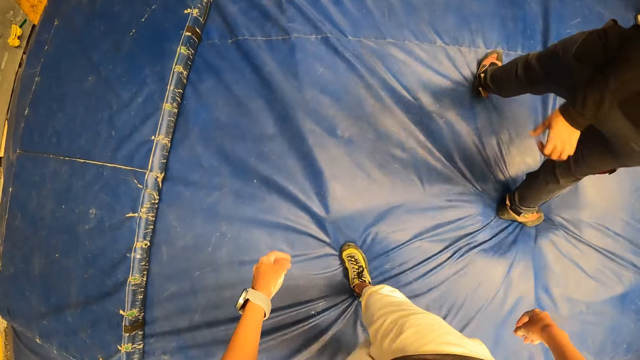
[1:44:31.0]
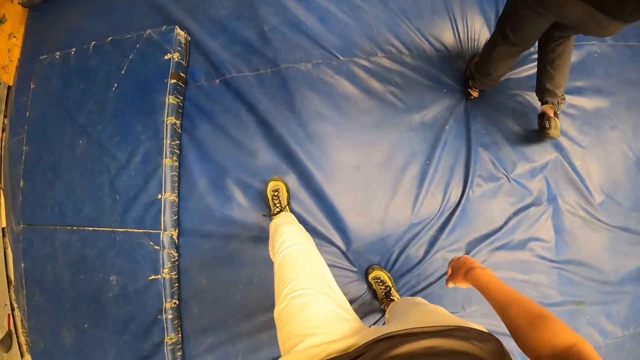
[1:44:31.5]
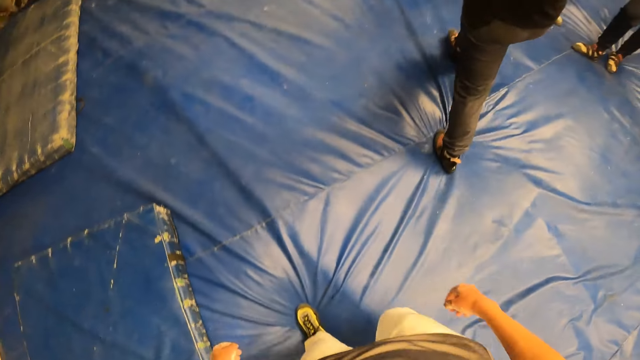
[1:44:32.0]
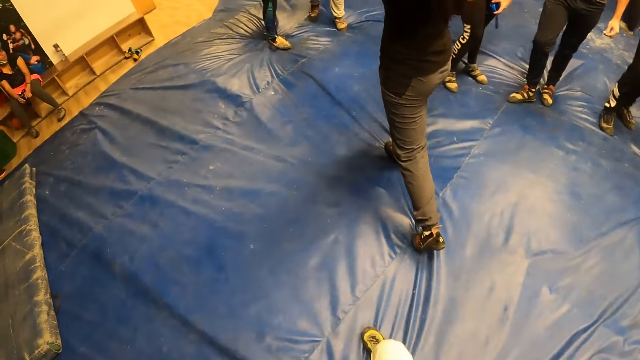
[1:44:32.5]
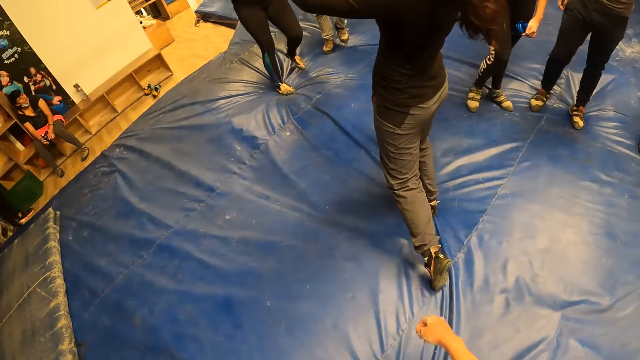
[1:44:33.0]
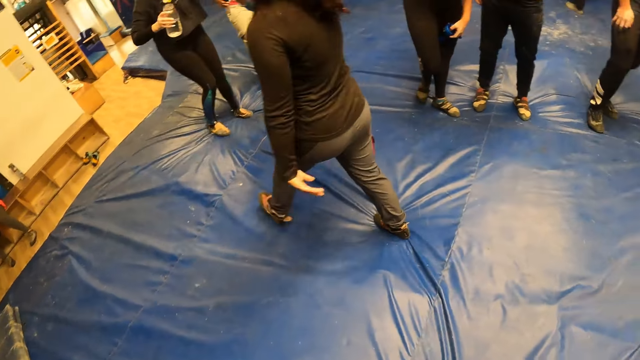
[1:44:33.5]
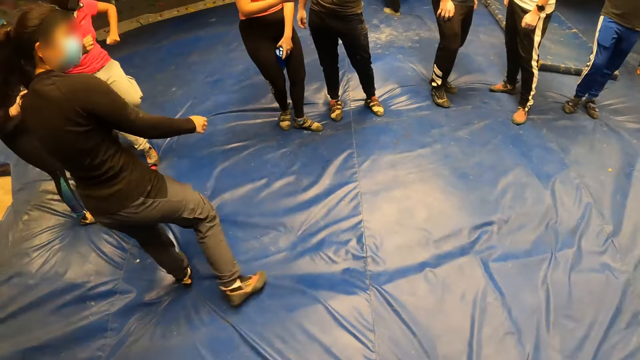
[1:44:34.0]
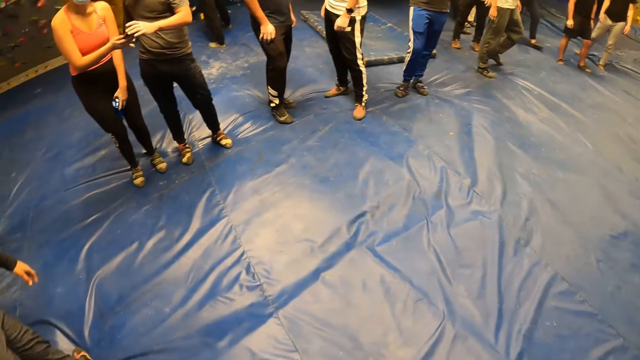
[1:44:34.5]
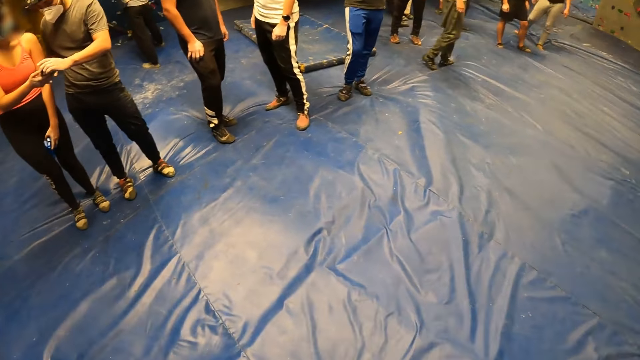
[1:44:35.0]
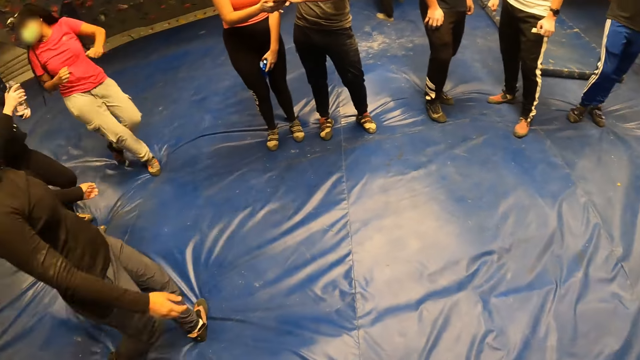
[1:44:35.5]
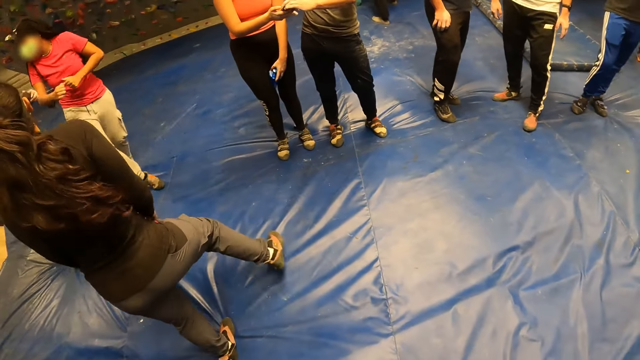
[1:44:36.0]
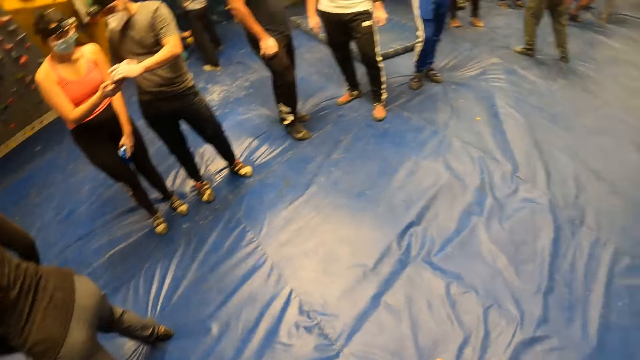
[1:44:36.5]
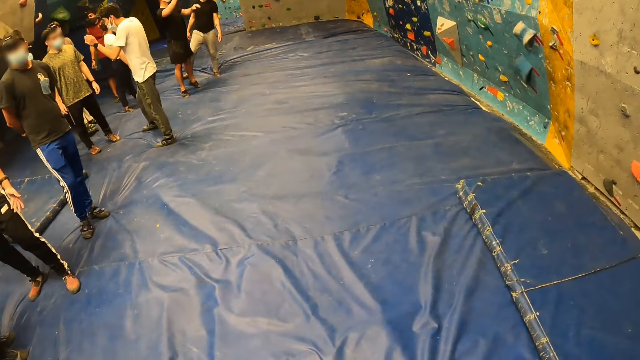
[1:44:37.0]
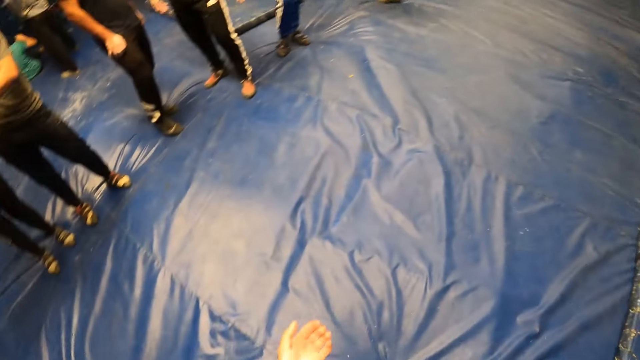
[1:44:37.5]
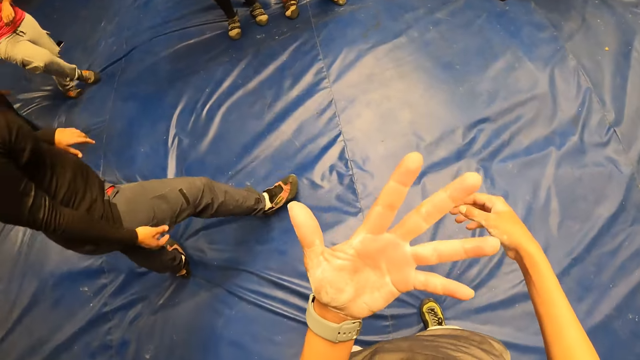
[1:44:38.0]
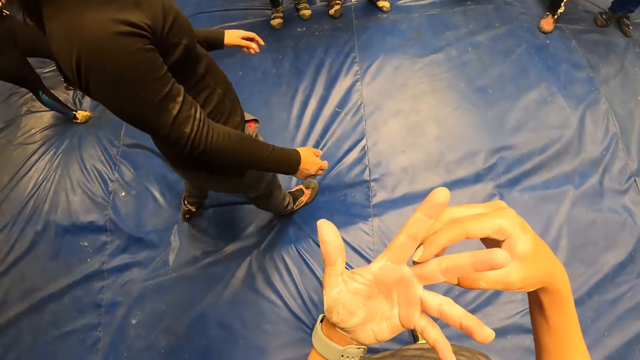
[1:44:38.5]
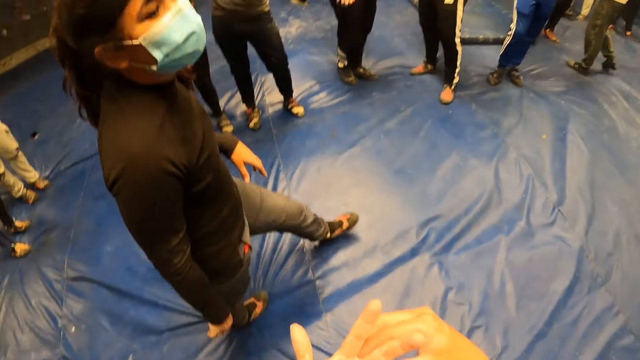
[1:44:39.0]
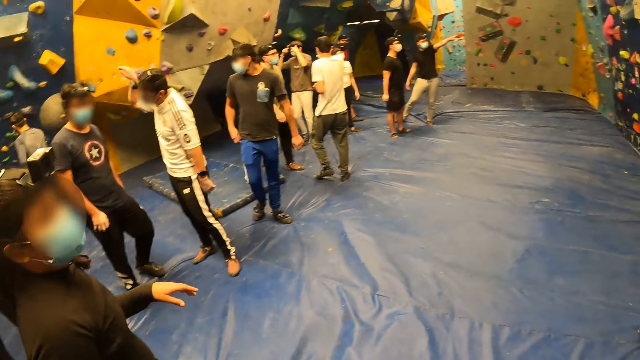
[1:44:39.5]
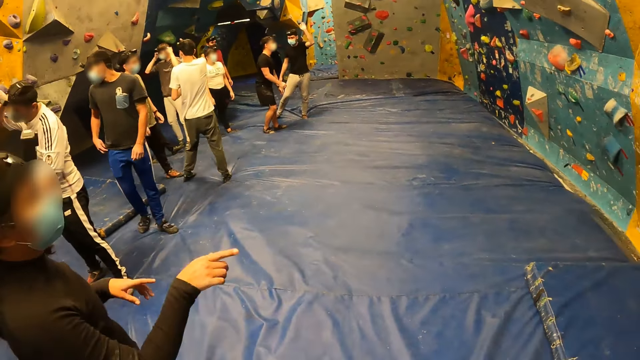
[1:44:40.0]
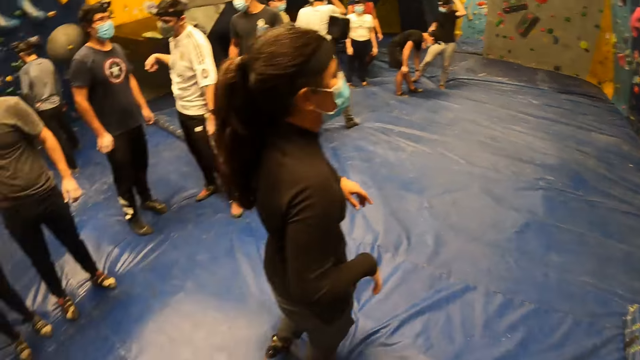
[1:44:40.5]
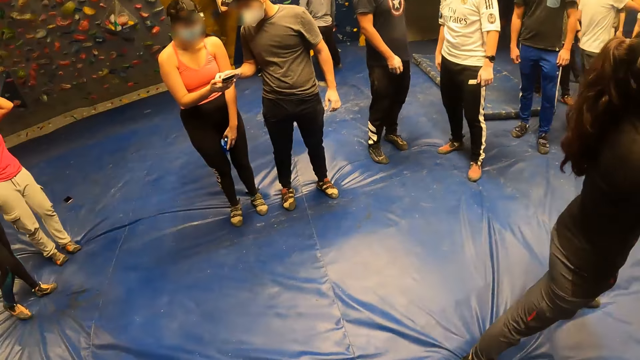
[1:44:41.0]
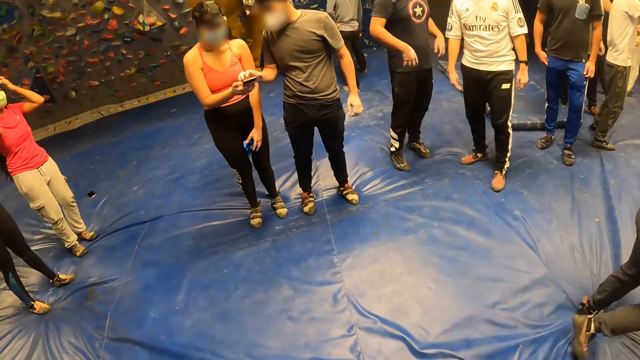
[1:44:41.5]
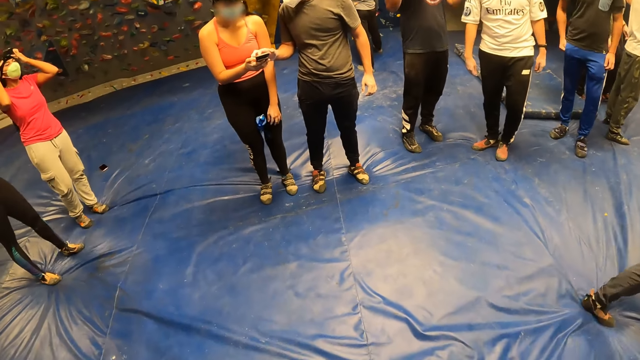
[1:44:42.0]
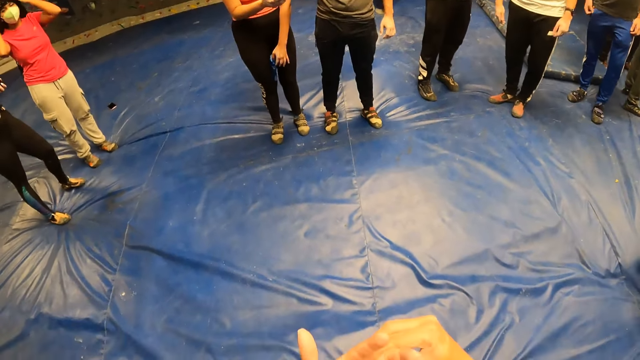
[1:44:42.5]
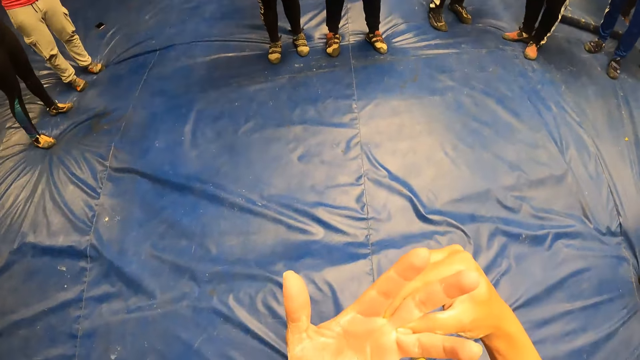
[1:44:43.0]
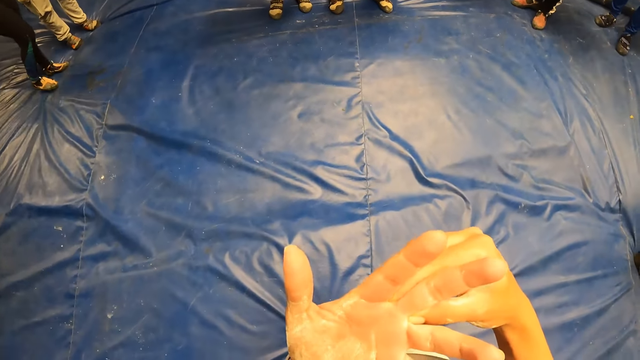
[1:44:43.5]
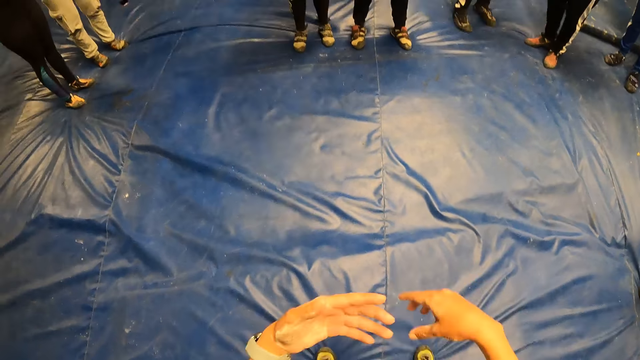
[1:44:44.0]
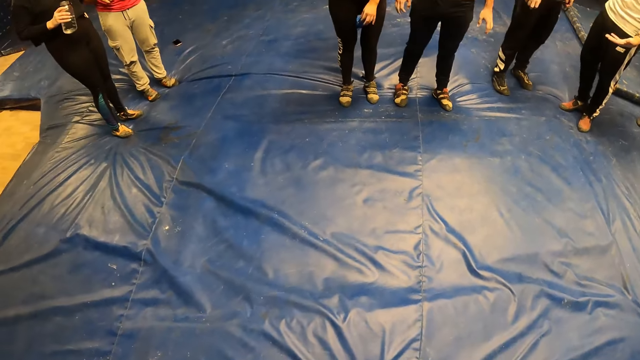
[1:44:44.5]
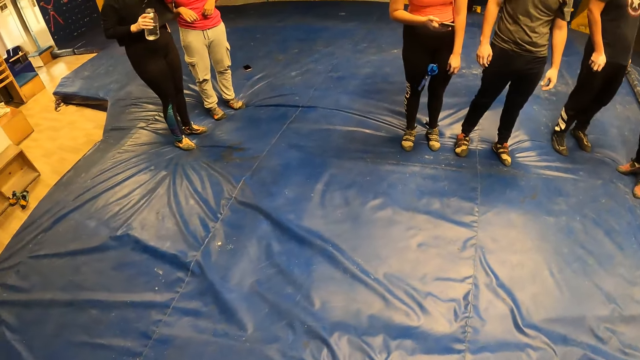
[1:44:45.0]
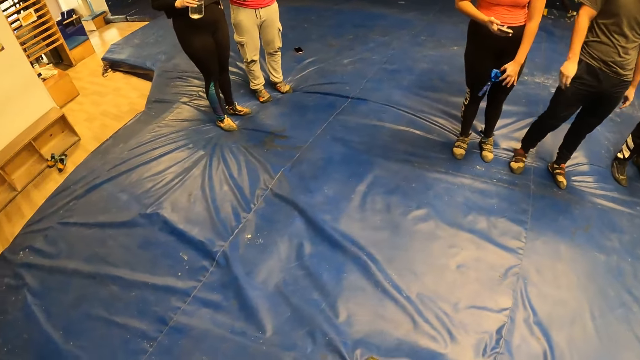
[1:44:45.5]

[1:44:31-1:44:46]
The camera wearer walks forward on a foam on the floor. They clean their left hand finger with their right hand. They check their hands. A woman walks forward on the foam on the floor. The camera wearer looks around.

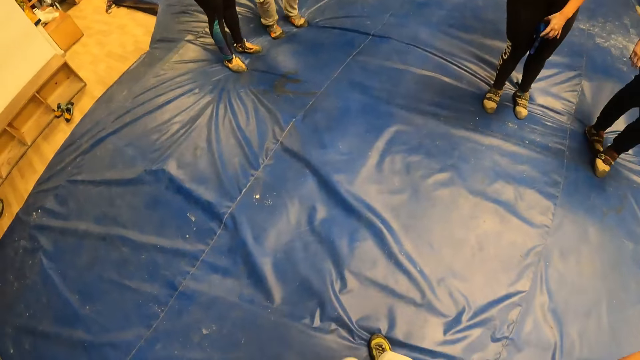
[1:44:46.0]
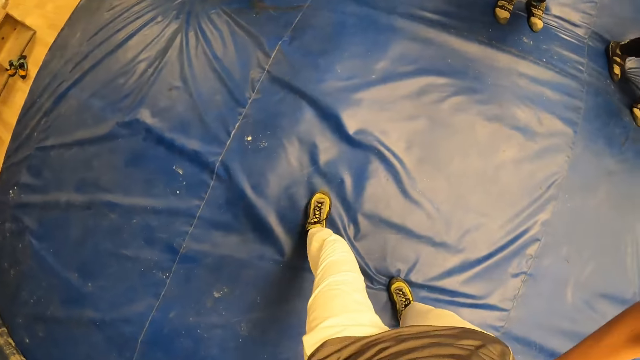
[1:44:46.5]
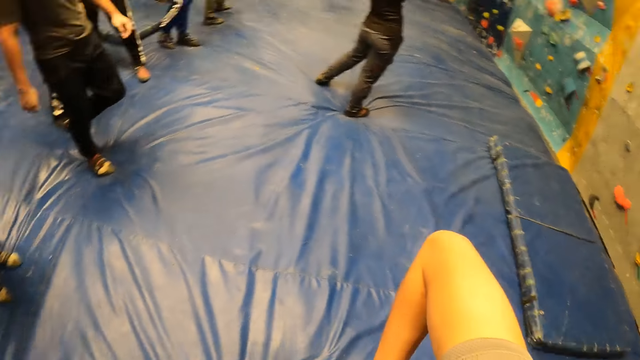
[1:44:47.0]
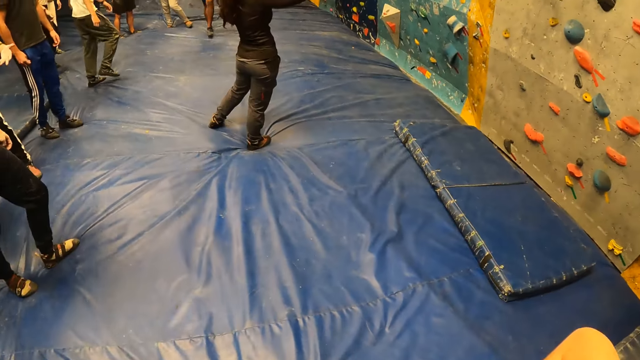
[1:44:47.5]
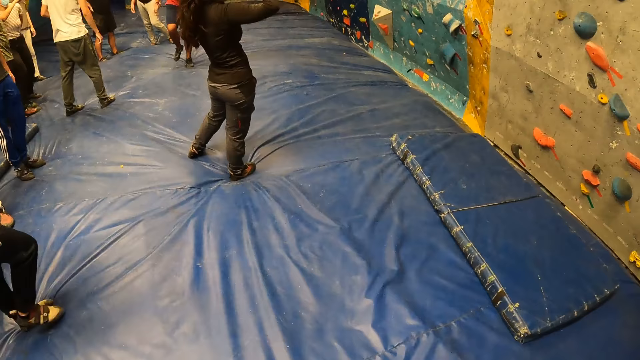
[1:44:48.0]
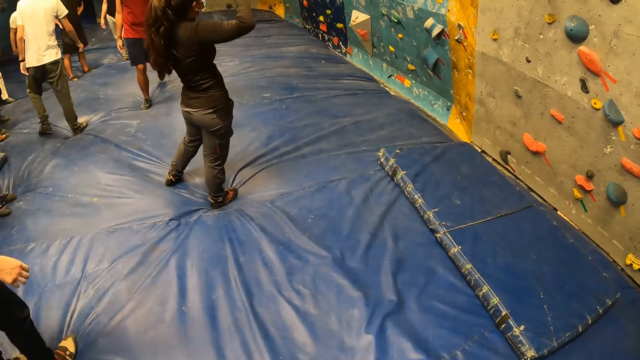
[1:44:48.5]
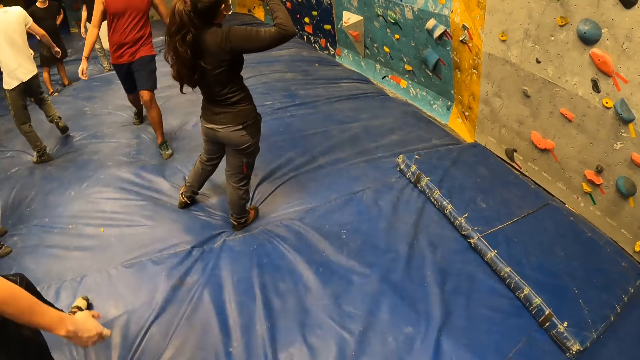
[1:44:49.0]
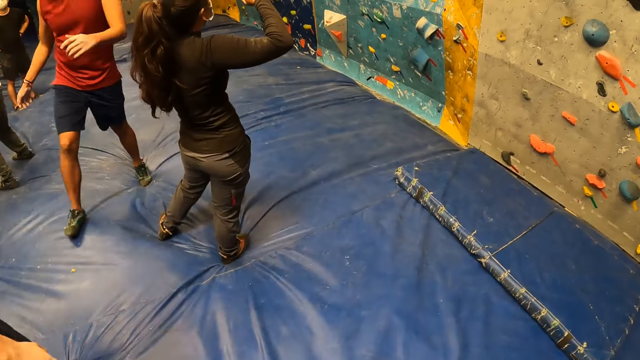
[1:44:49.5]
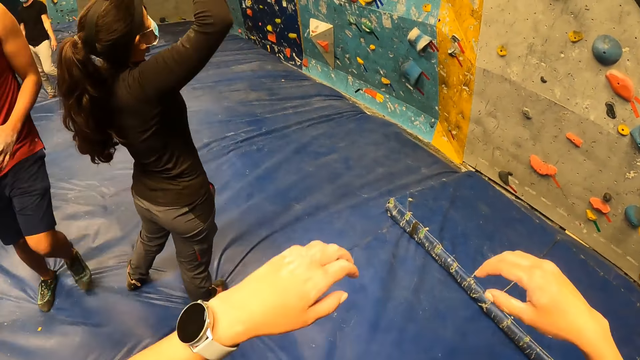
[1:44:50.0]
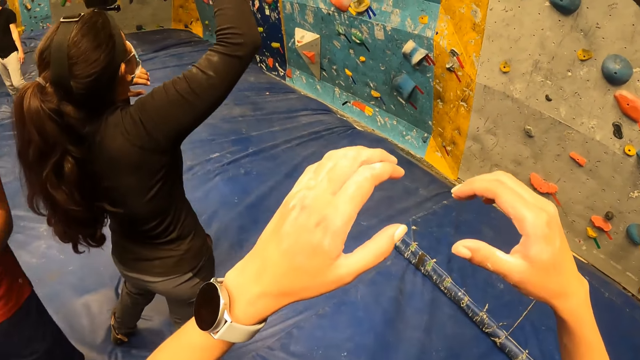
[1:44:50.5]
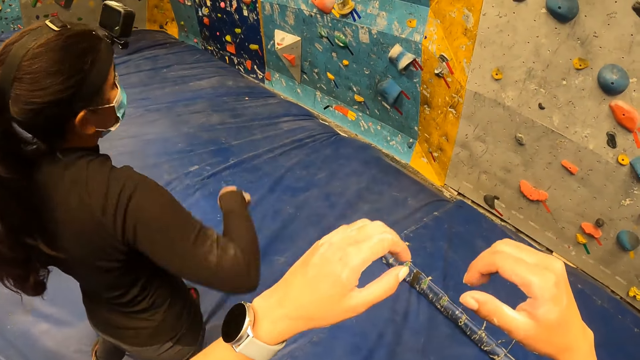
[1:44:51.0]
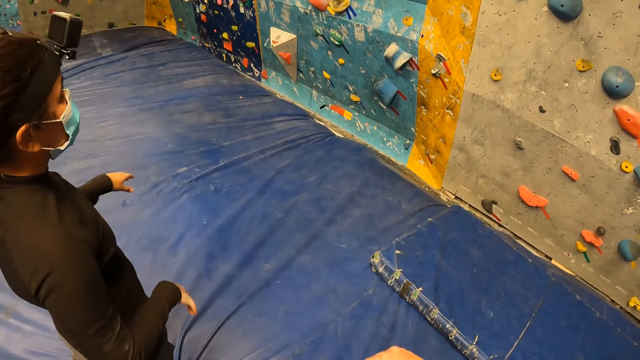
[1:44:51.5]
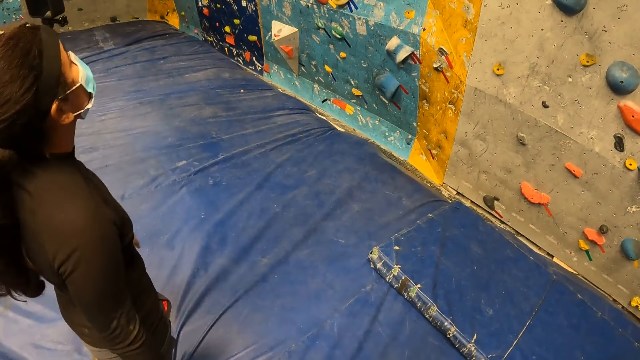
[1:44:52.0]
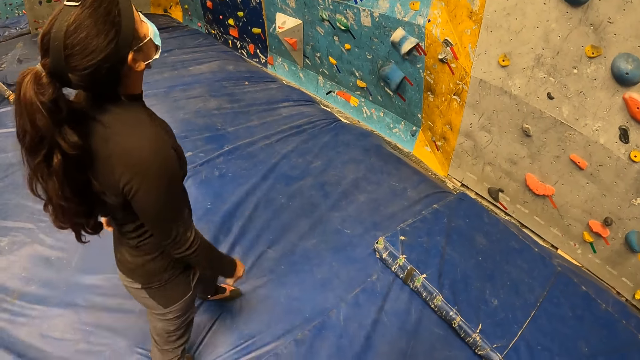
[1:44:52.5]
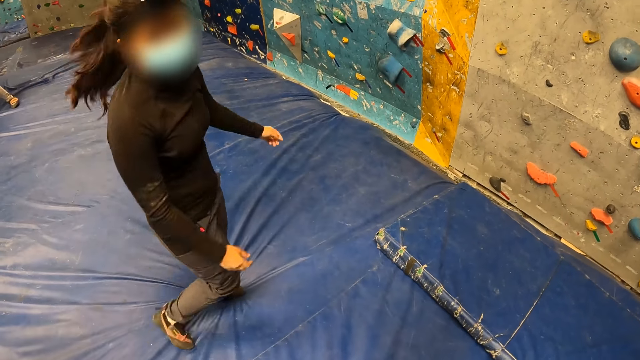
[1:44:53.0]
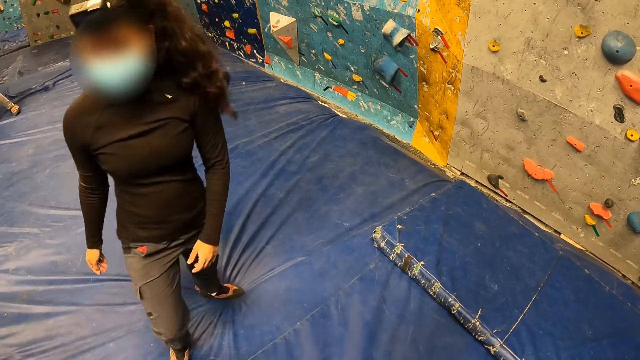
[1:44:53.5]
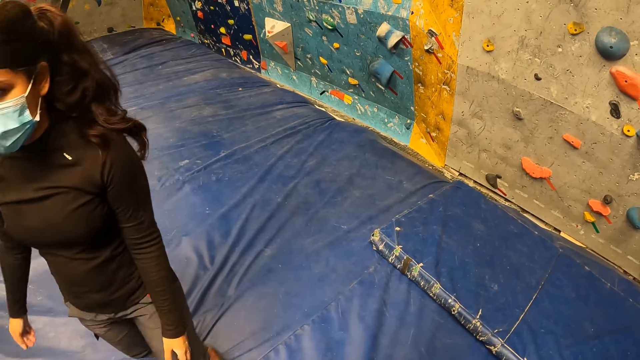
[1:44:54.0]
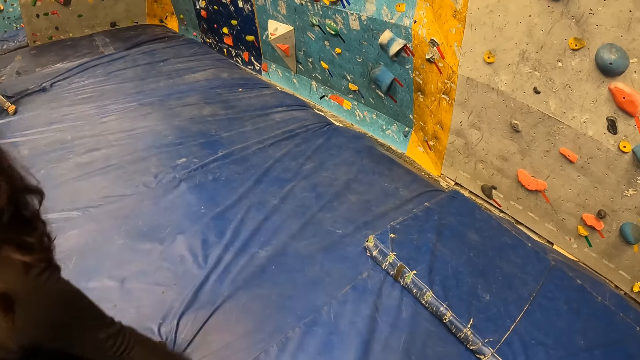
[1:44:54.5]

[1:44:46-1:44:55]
The camera wearer stretches both hands forward. They walk around.
